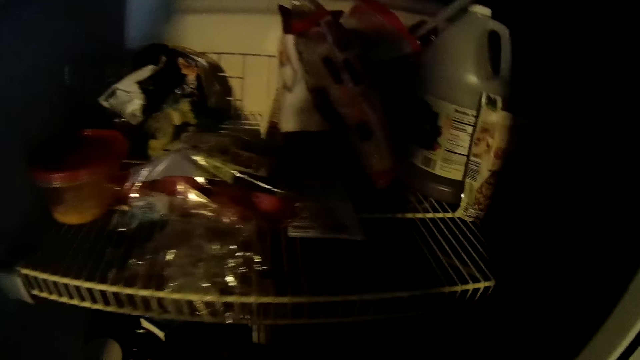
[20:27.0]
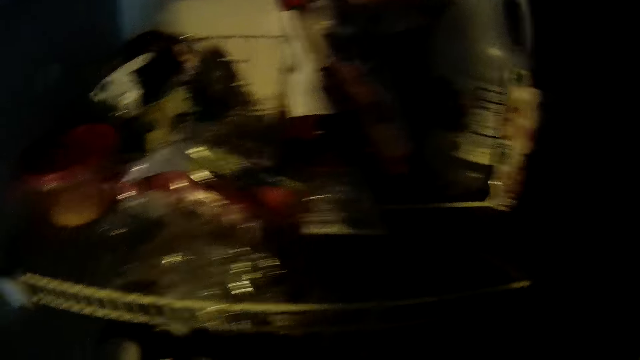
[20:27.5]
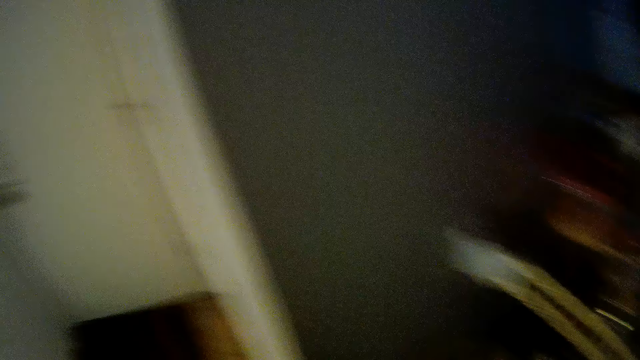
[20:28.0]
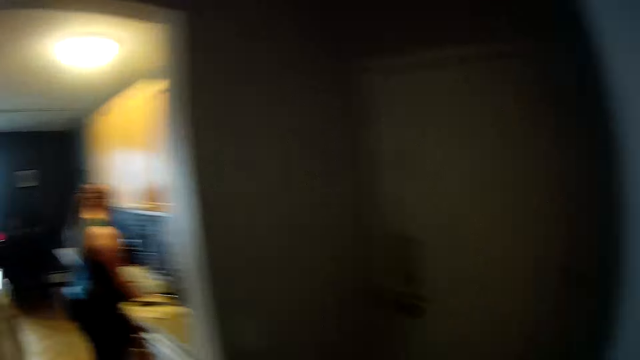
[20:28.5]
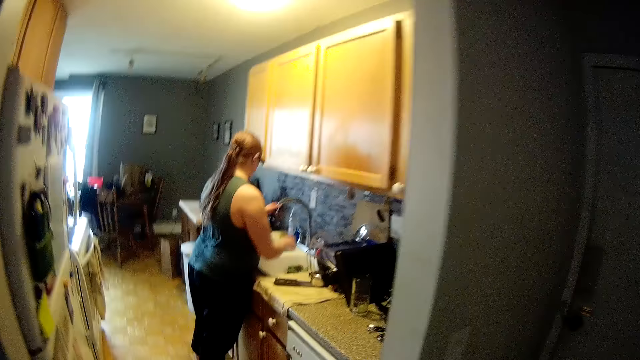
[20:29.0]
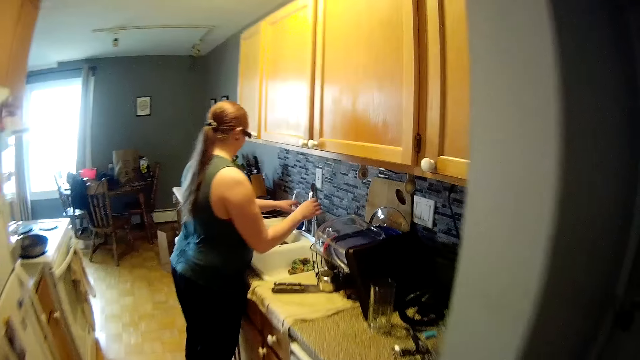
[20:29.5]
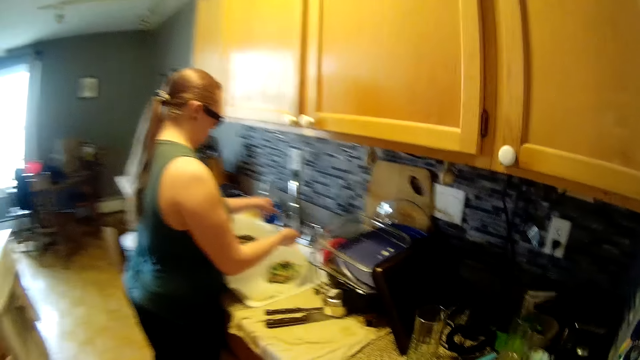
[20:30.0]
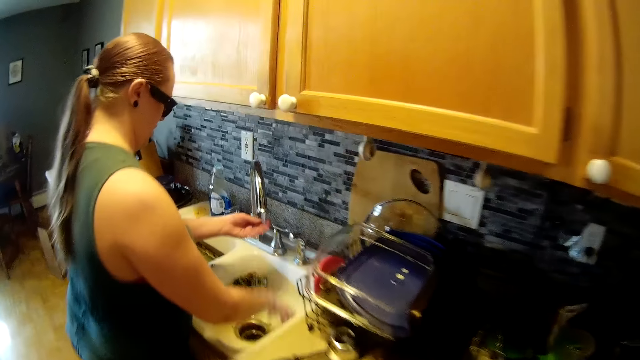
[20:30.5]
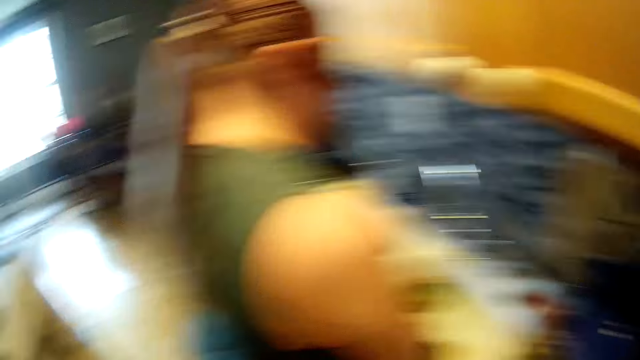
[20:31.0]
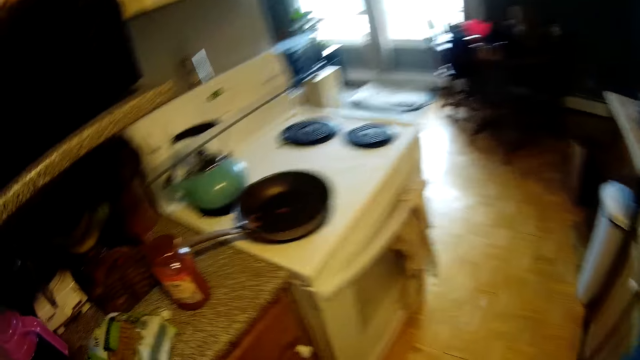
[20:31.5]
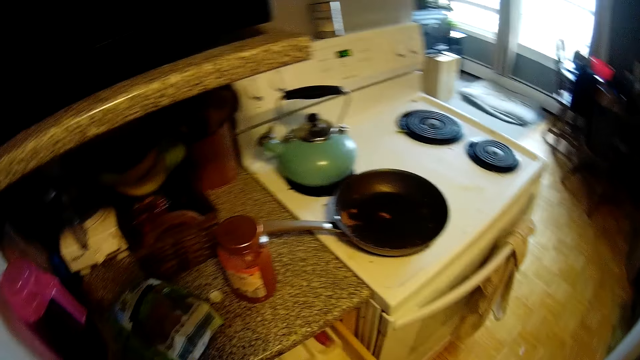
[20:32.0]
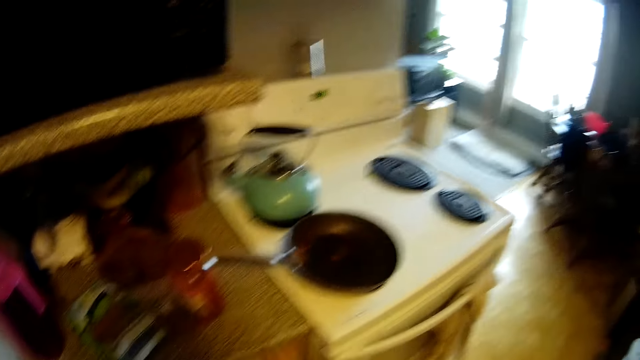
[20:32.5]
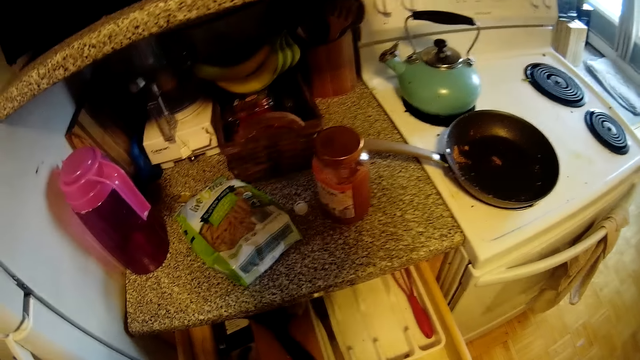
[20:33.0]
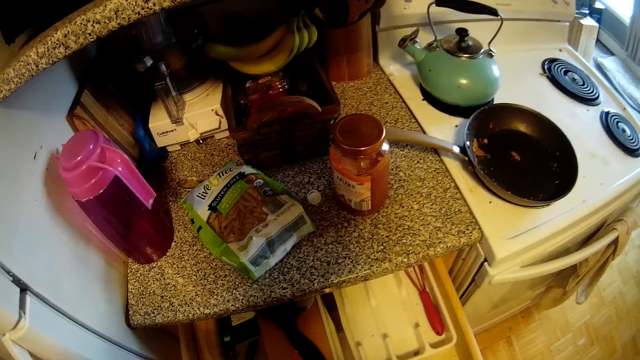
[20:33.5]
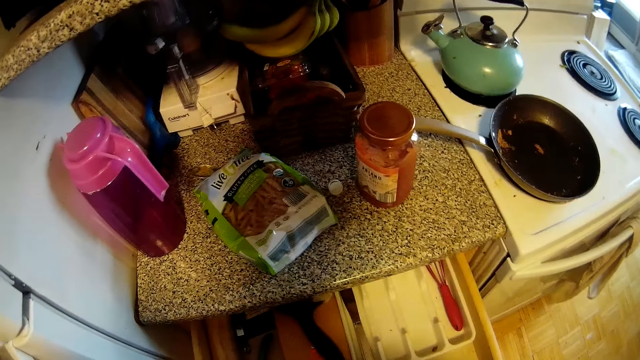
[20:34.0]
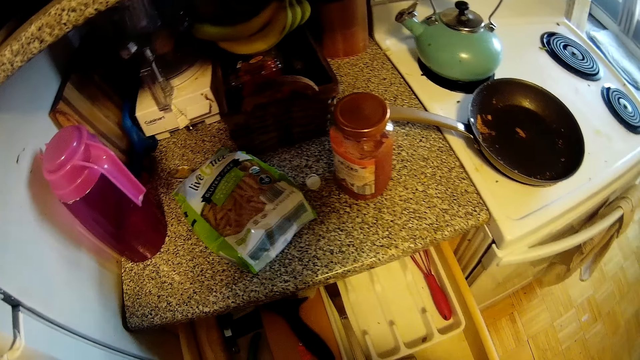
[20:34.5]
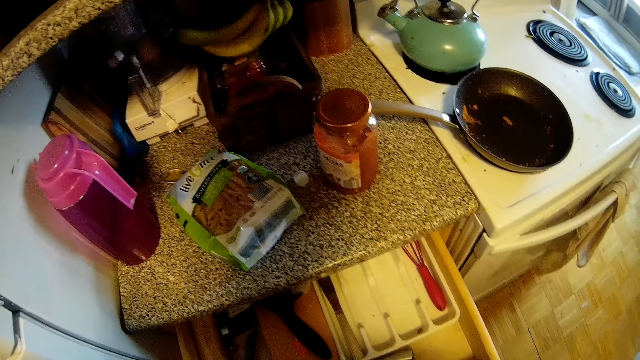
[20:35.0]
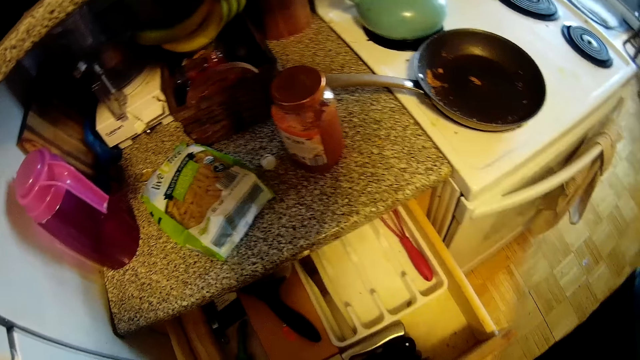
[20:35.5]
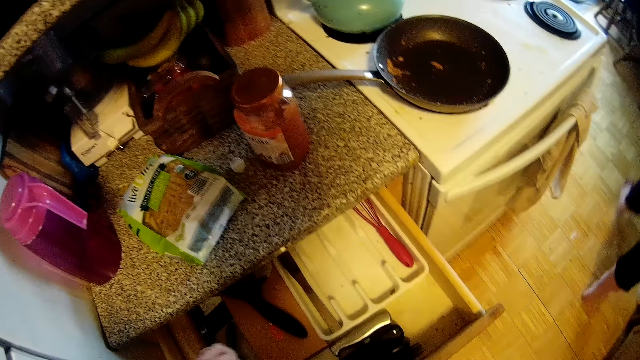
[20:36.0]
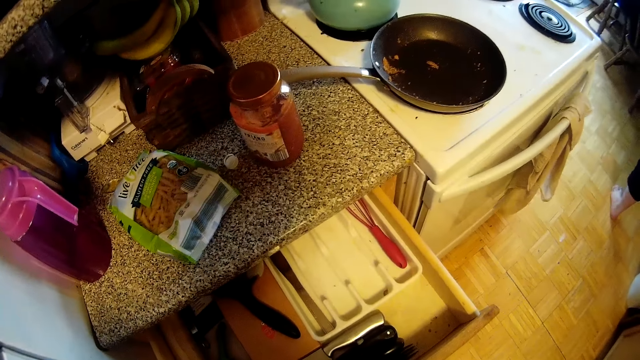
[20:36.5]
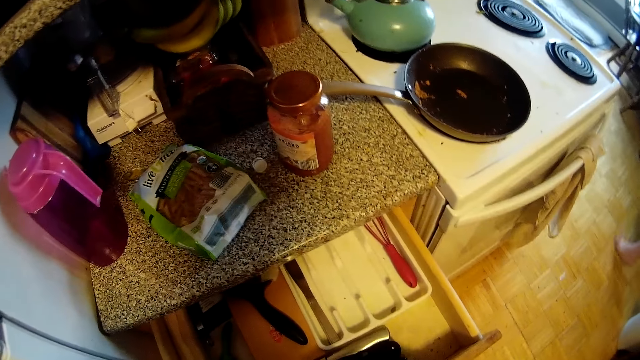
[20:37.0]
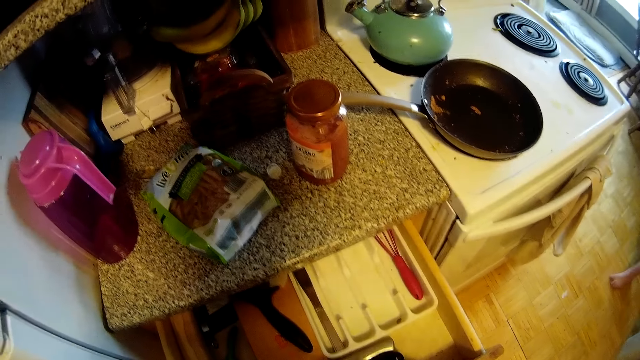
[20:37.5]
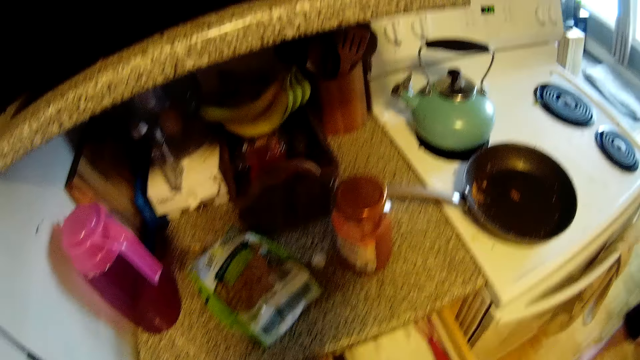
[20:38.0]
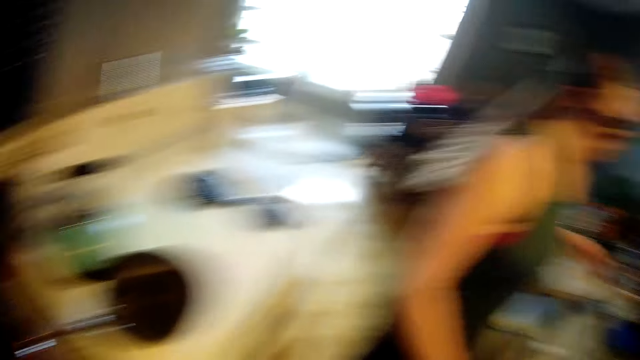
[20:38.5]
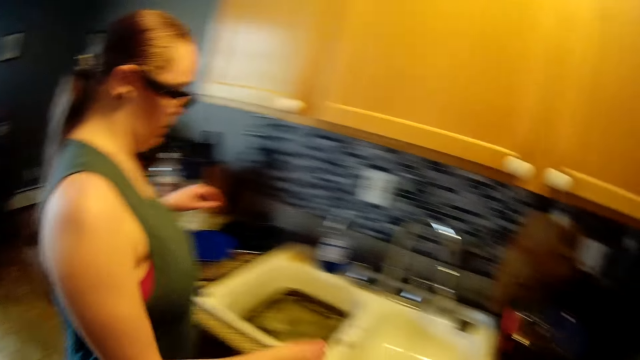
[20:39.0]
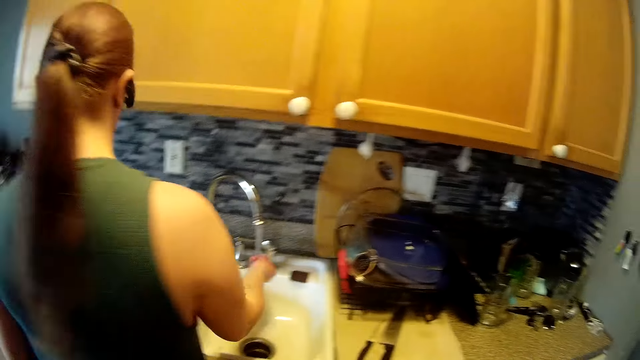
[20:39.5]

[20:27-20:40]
The camera wearer walks towards the kitchen. The woman shifts the spout of a kitchen tap with both hands. She opens the kitchen tap with her left hand. She rinses both hands under the running water of the kitchen tap. She touches the inside of the sink with her right hand. The camera wearer slides out a drawer from another kitchen table with his right hand. The woman walks towards the table. The camera wearer drops a knife in his left hand into the drawer. The woman walks towards the kitchen.

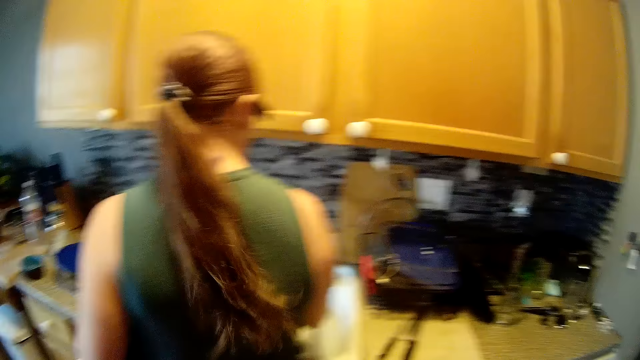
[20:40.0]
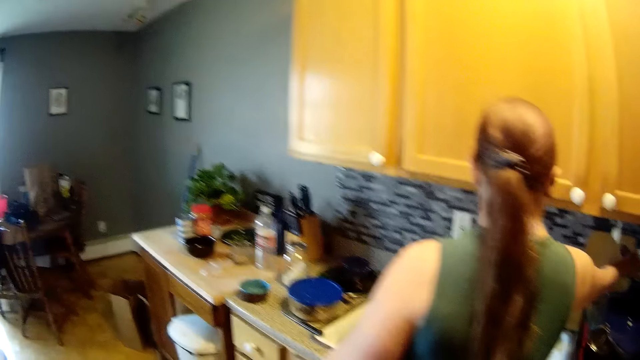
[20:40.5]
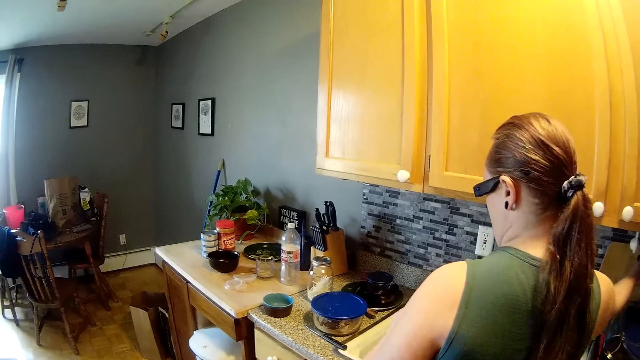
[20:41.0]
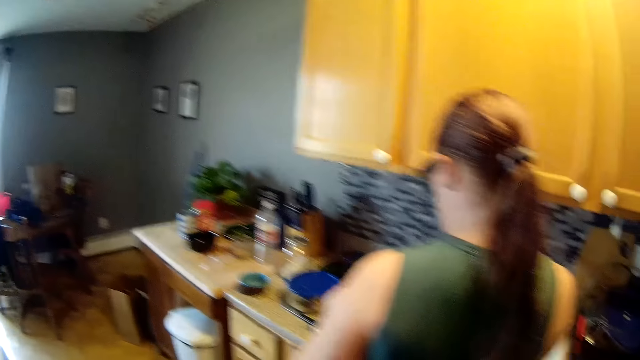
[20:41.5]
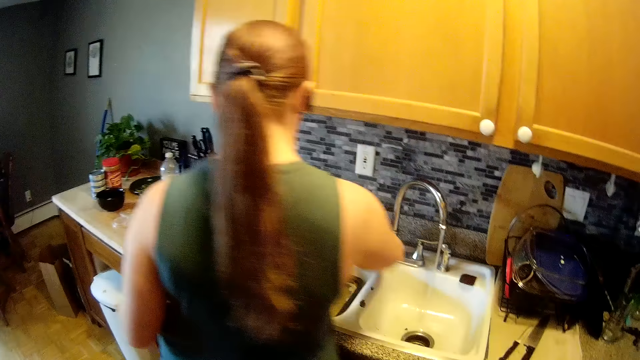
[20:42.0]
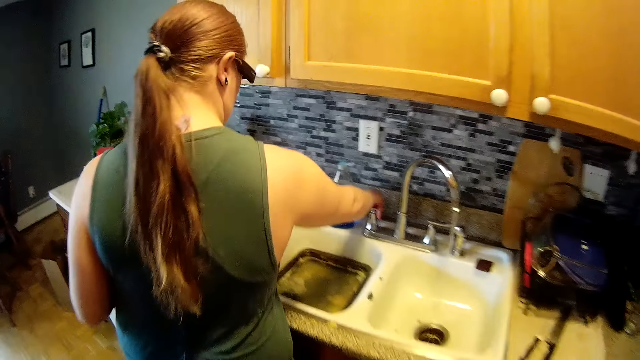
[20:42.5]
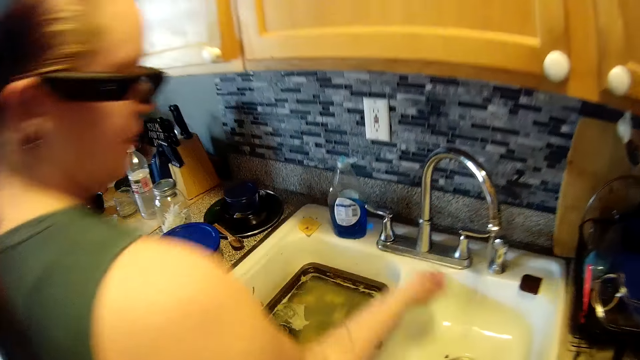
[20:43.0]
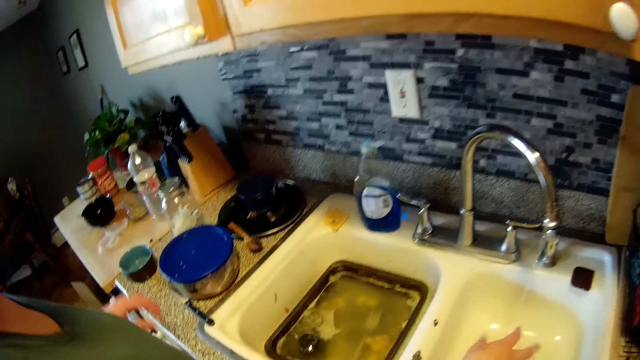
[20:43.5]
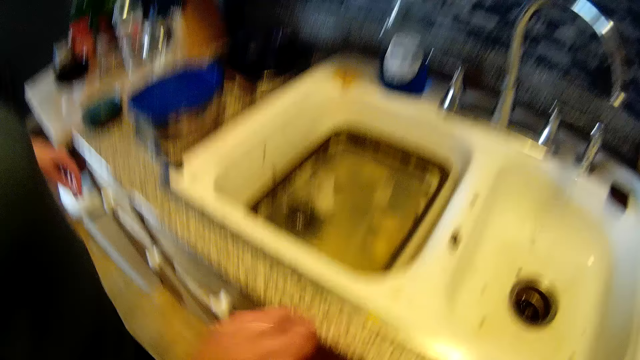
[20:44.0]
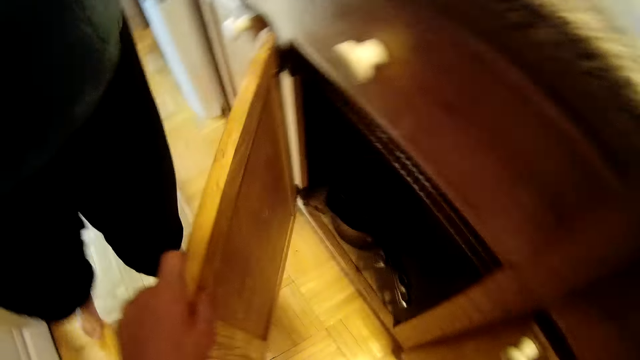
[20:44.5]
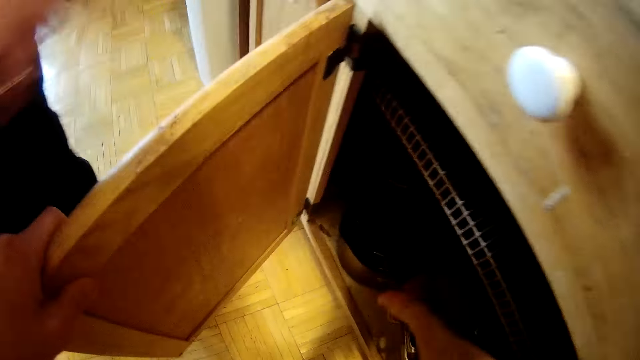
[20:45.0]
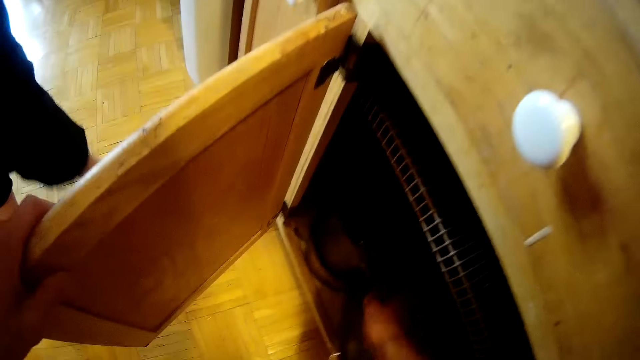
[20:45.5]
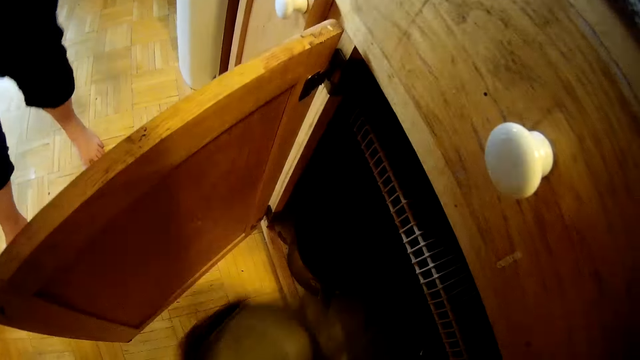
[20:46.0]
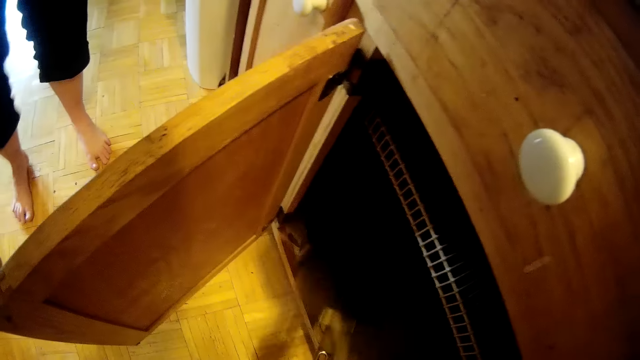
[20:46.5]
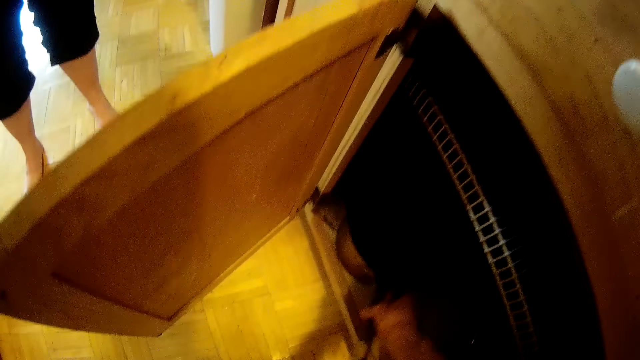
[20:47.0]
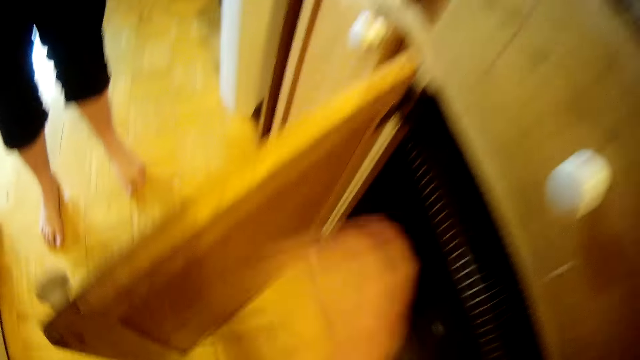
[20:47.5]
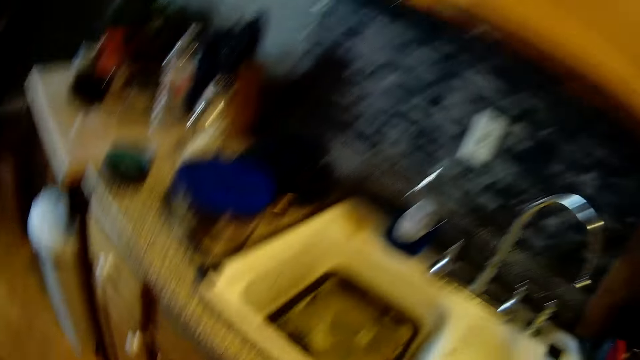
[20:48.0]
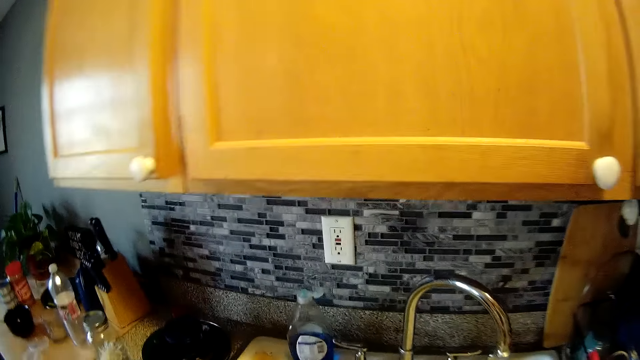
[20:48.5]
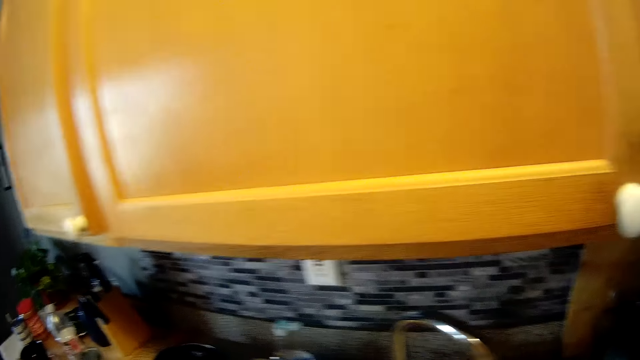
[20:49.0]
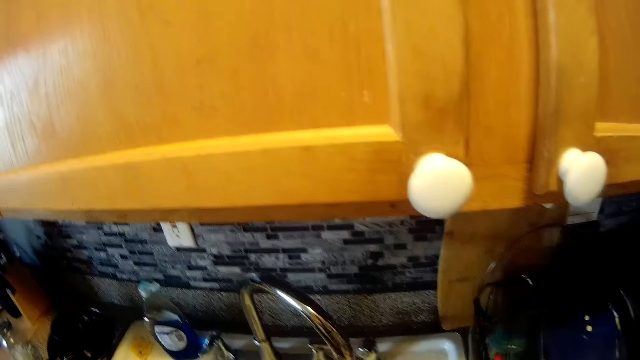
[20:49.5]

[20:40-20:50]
The woman turns off a garbage disposal machine switch on the wall with her right hand. She opens the kitchen tap with her right hand. She closes the tap. She rinses her right hand under the running water of the kitchen tap. The camera wearer opens a cabinet under the sink with his left hand. He takes a pot or cooking pan from inside another pot in the cabinet under the sink with his right hand. He touches the pot with his left hand. He places the cooking pan down. He drops the pot in his right hand into the other pot in the cabinet under the sink. He closes the cabinet under the sink with his right hand. He opens the kitchen tap with his right hand.
